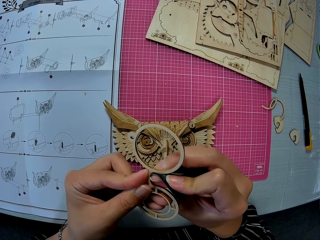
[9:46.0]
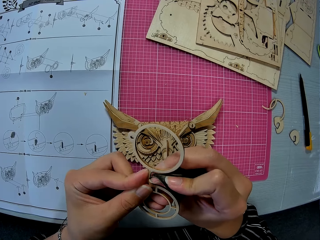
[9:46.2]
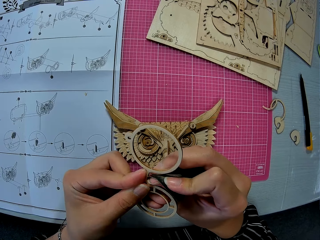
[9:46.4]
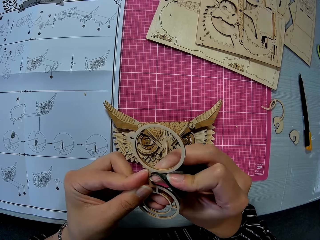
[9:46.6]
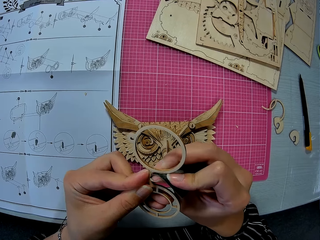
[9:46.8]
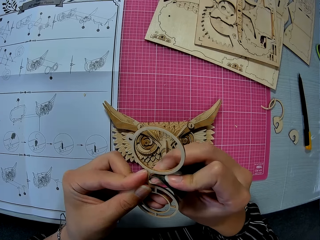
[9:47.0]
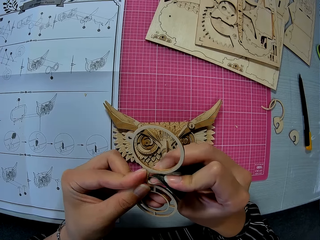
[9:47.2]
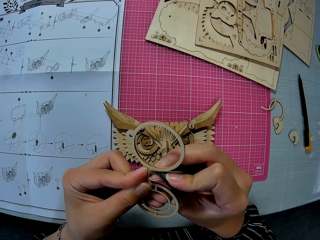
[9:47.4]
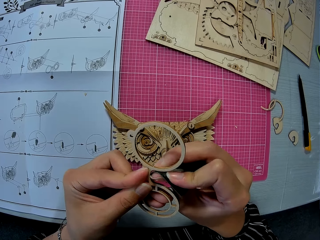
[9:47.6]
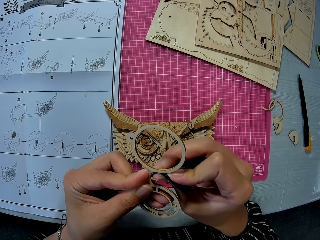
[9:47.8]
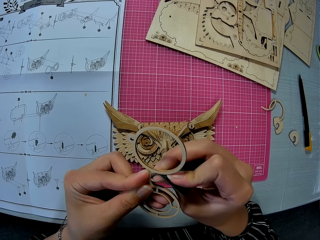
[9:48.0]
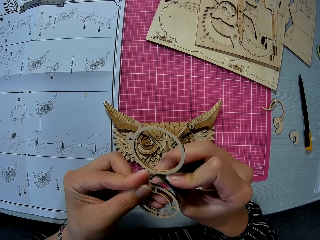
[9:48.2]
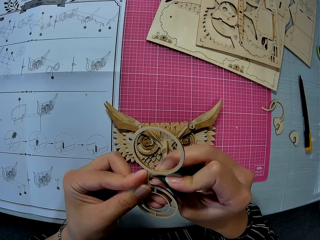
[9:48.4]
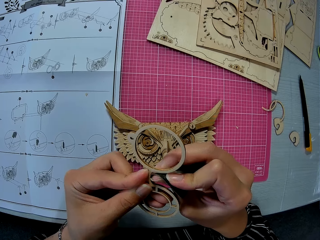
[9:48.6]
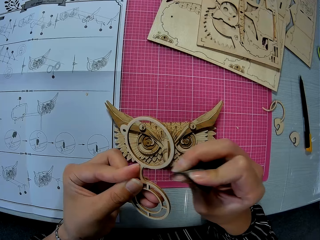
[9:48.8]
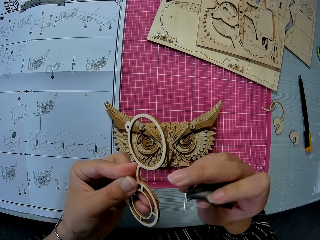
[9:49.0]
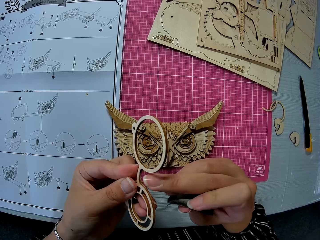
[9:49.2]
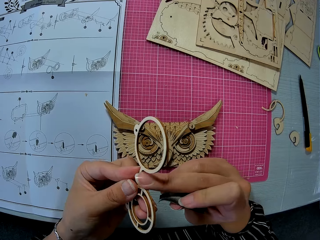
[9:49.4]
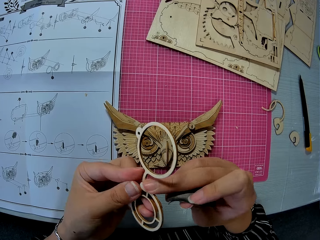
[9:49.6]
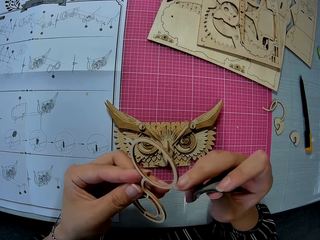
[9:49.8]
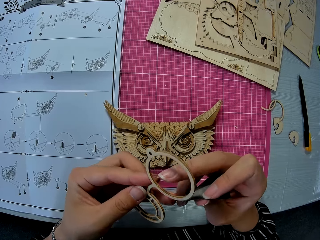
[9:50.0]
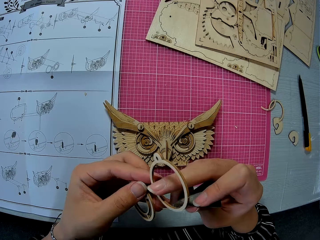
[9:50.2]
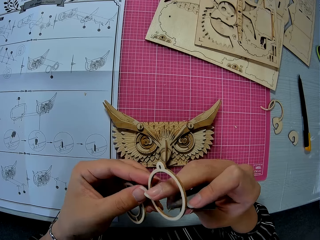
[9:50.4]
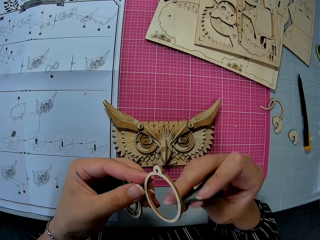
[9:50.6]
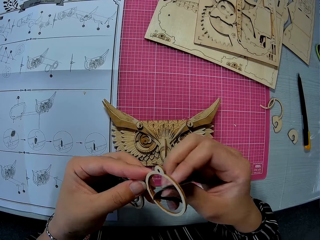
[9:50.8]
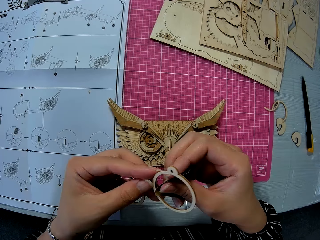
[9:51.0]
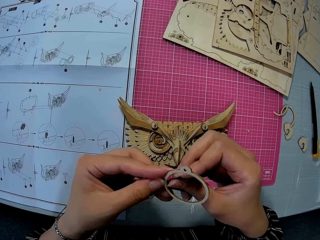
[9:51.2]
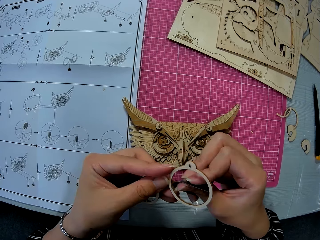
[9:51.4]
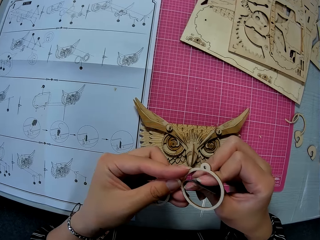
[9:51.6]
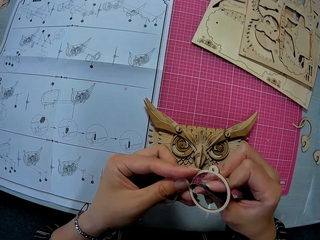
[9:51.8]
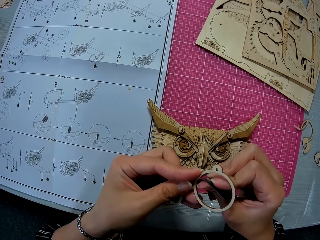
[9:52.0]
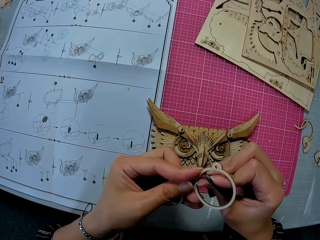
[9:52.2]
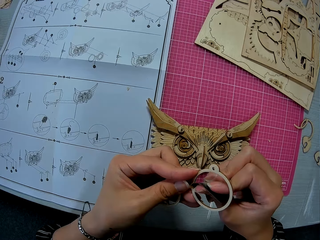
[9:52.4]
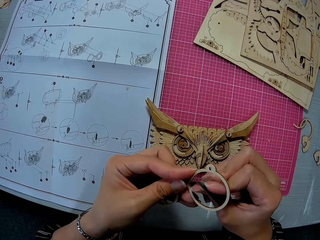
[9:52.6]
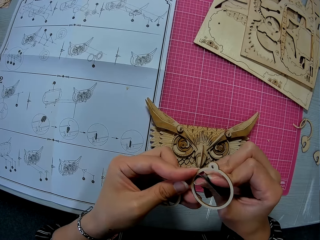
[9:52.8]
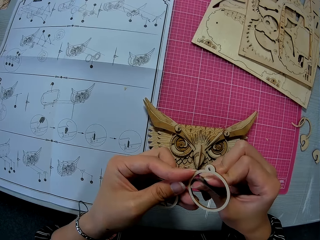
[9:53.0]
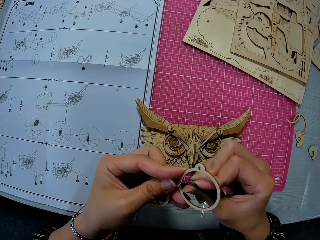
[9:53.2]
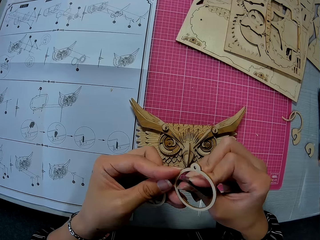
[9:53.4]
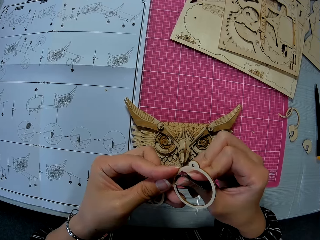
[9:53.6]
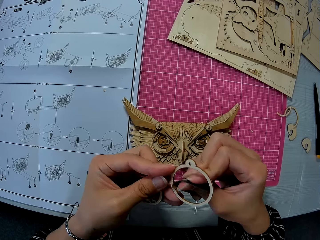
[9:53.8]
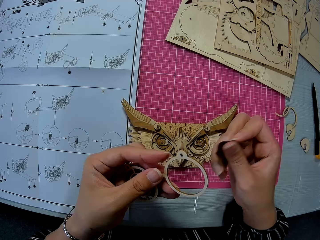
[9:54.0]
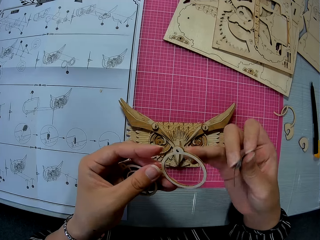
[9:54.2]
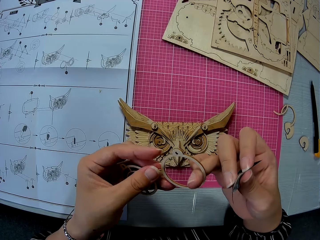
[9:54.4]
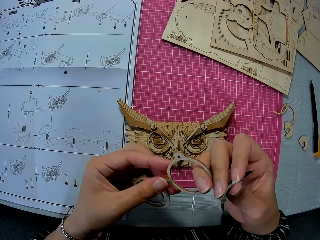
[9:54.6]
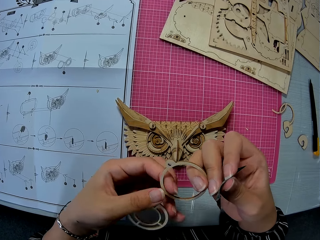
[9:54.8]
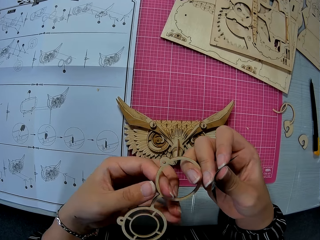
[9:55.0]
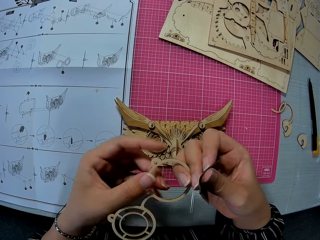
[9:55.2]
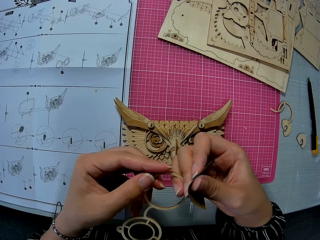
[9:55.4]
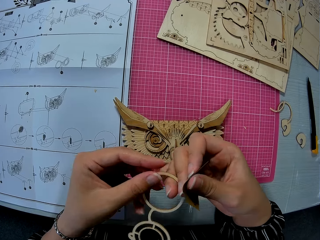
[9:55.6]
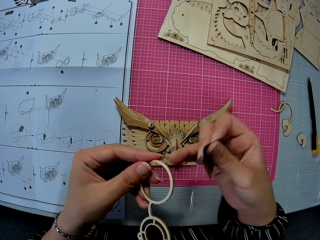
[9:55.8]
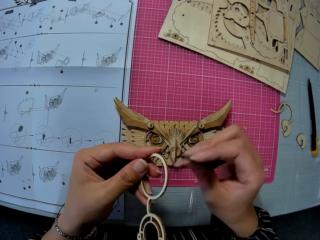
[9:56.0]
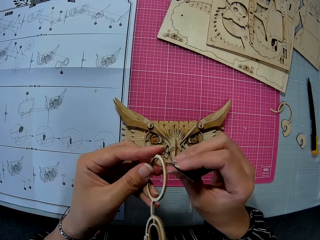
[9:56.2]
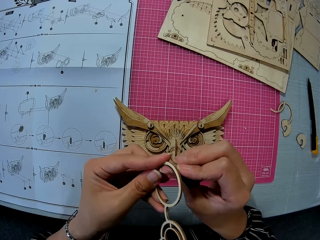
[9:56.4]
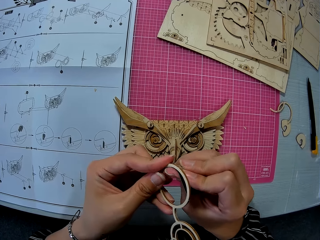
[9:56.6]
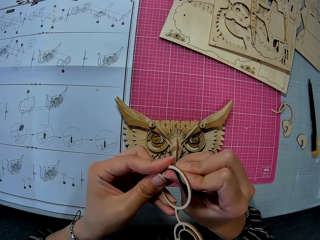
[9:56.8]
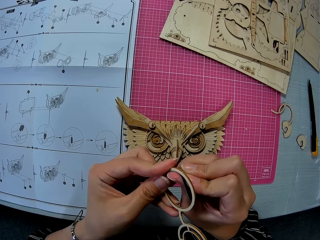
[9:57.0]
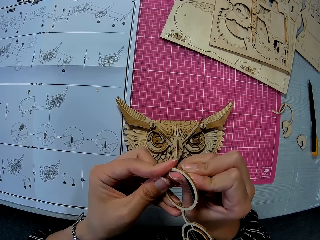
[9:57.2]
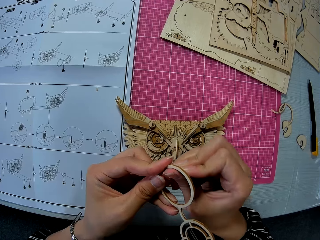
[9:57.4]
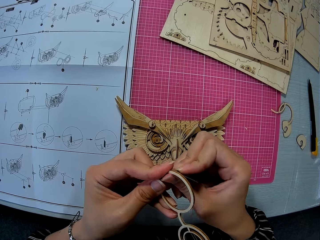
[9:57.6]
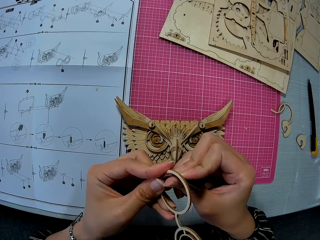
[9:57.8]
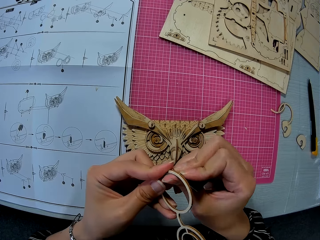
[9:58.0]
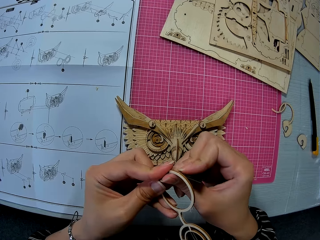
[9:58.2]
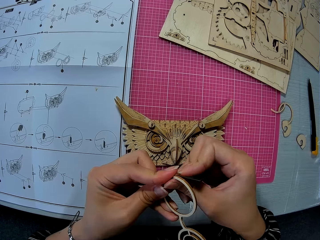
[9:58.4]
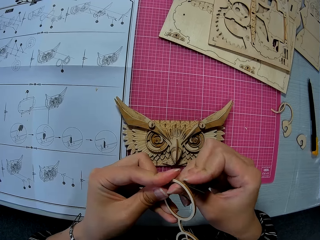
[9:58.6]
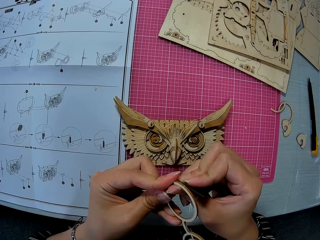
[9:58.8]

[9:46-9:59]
The camera wearer wipes the pre-cut wood with her finger. She scrubs the pre-cut wood with a sandpaper. She rotates the pre-cut wood. She scrubs the pre-cut wood with the sandpaper.

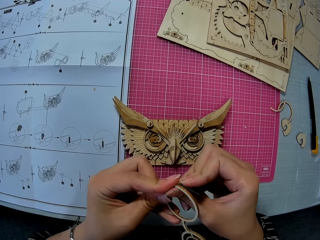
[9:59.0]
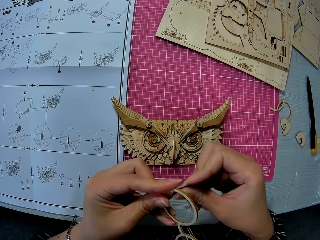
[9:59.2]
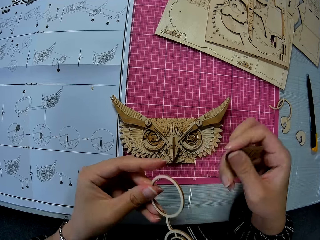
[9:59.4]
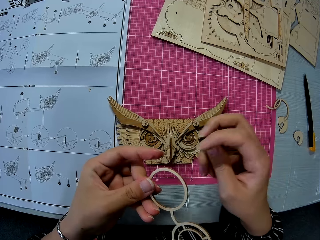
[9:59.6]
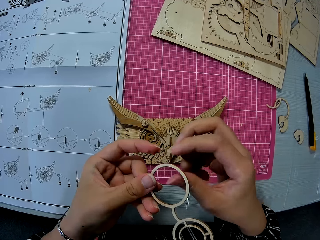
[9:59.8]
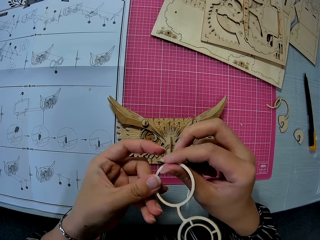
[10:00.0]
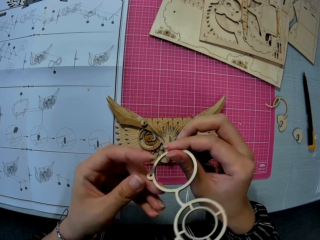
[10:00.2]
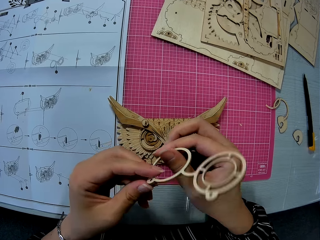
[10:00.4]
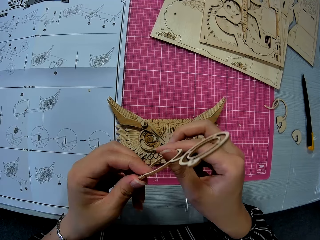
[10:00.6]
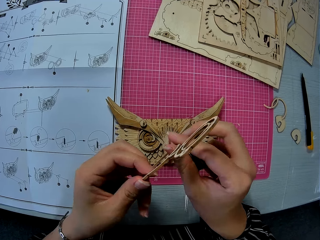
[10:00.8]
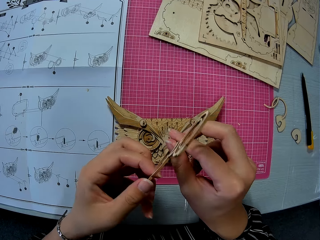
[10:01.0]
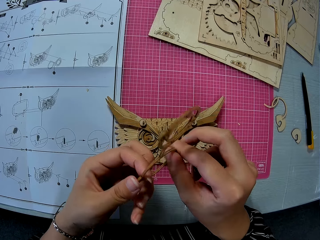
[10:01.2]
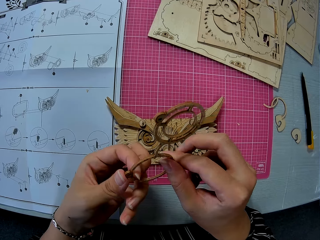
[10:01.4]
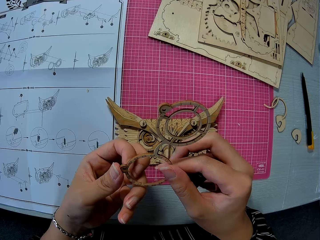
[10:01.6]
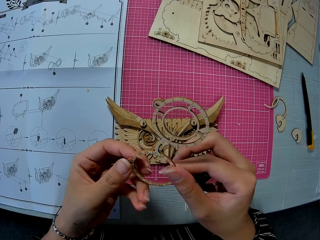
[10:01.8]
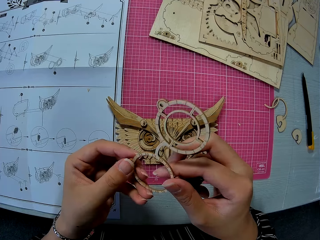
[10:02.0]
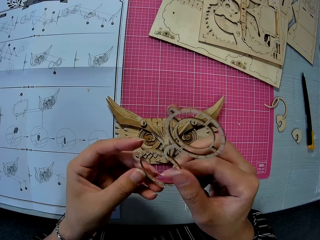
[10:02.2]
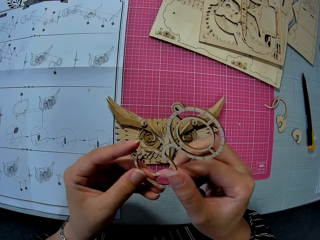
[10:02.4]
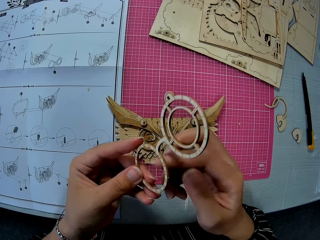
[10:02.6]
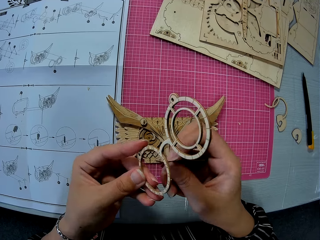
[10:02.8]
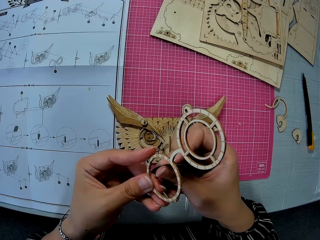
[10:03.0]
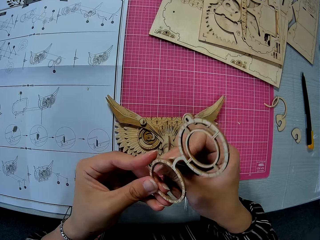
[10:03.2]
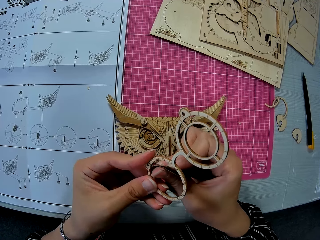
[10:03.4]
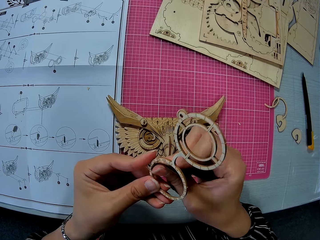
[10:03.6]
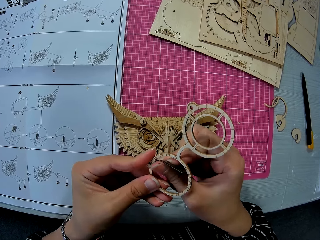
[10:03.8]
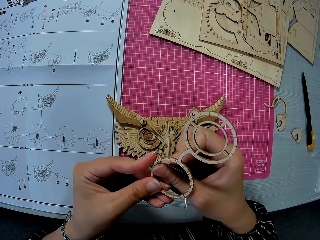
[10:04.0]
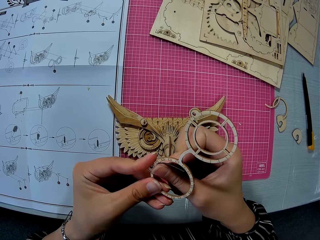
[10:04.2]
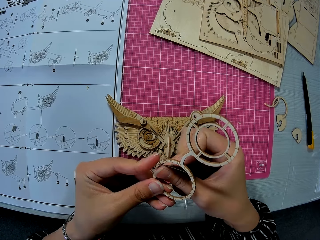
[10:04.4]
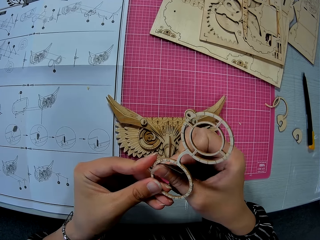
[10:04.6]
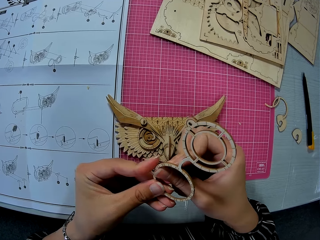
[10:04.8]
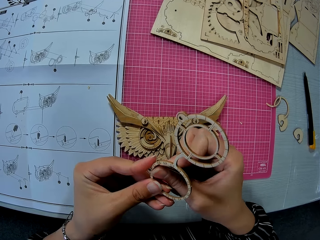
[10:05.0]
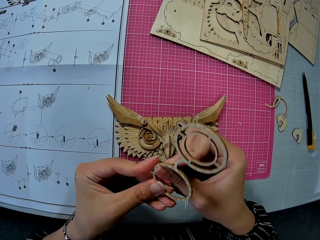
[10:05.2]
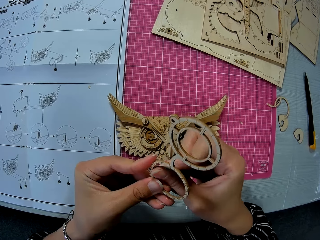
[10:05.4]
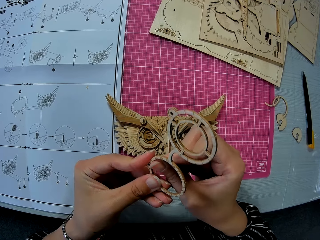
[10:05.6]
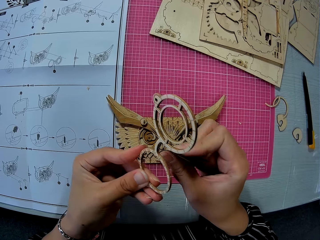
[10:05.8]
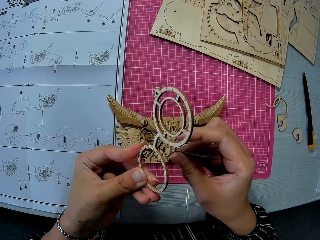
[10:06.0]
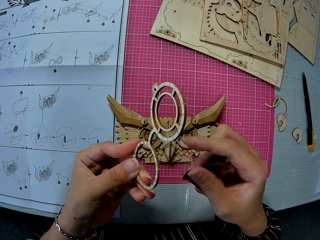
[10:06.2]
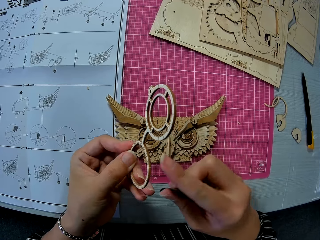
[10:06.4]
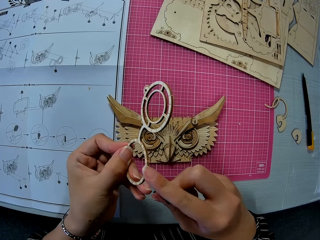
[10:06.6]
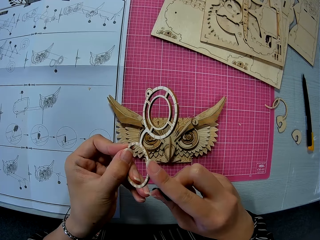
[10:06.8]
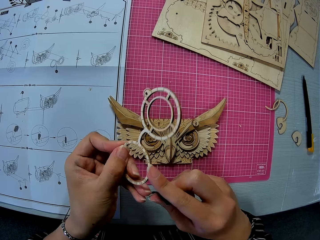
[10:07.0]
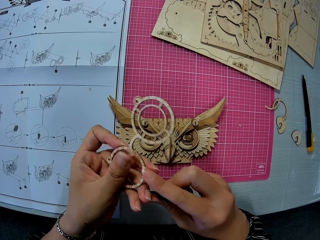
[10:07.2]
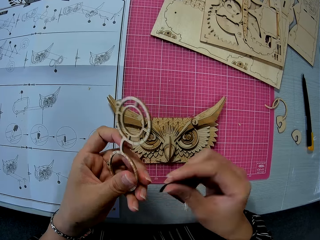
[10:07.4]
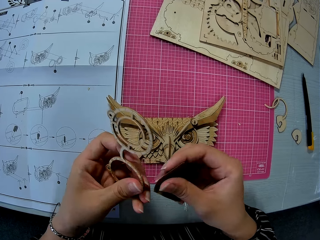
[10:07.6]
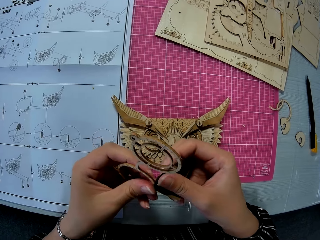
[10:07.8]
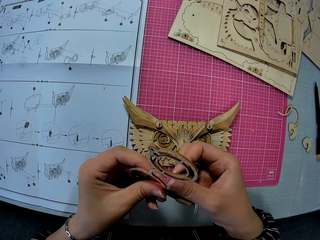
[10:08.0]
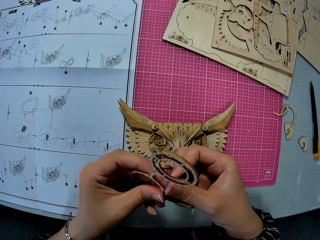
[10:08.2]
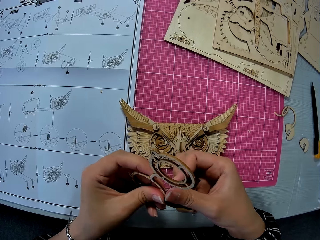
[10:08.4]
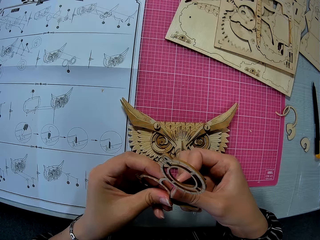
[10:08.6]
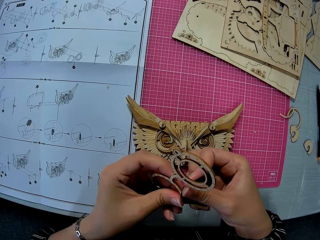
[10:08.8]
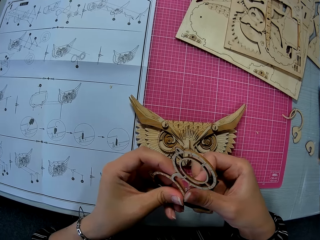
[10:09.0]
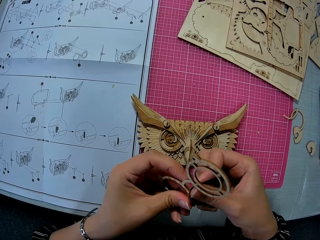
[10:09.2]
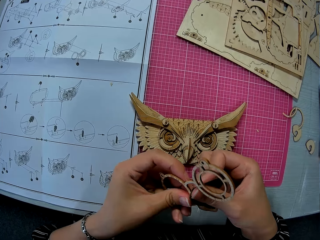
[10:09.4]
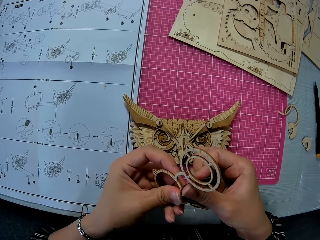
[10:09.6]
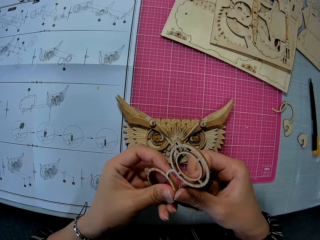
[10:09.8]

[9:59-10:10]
The camera wearer rotates the pre-cut wood. She scrubs the pre-cut wood with her finger. She scrubs the pre-cut wood with a sandpaper.
